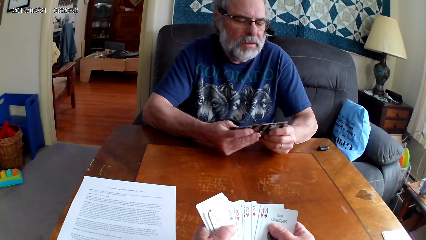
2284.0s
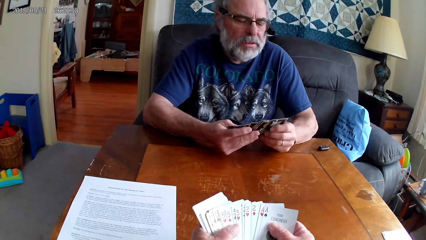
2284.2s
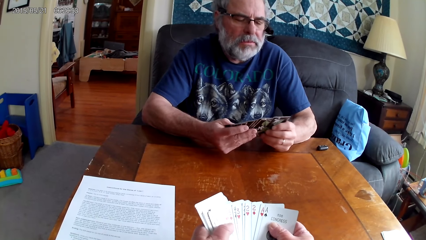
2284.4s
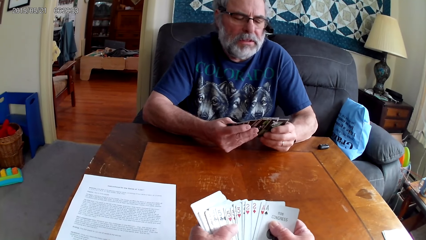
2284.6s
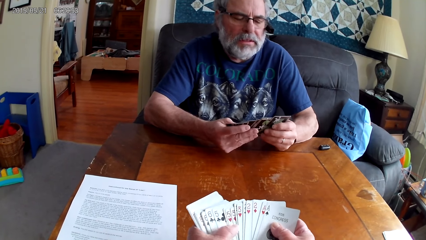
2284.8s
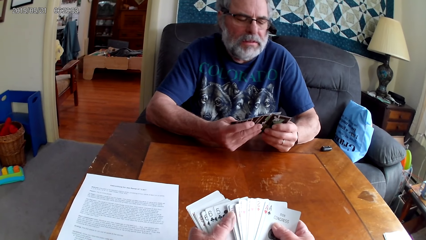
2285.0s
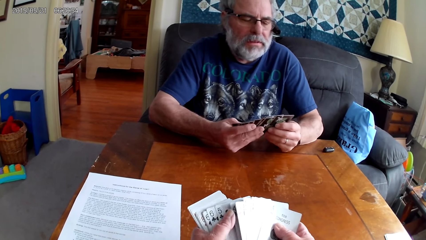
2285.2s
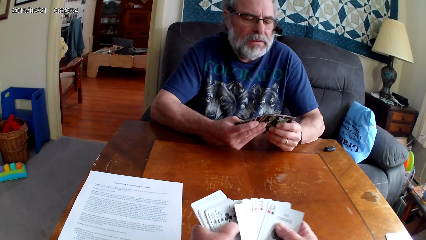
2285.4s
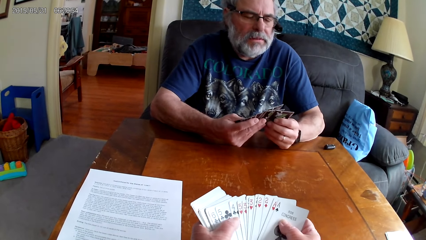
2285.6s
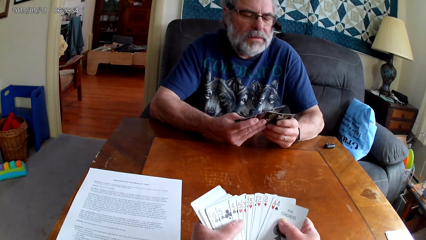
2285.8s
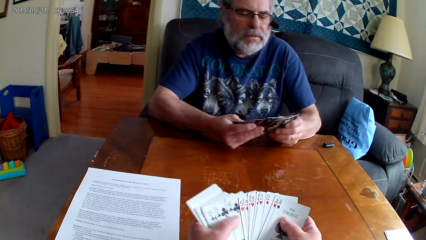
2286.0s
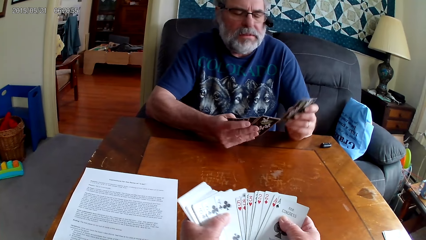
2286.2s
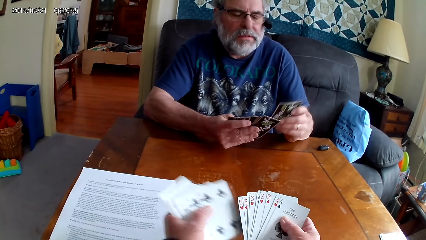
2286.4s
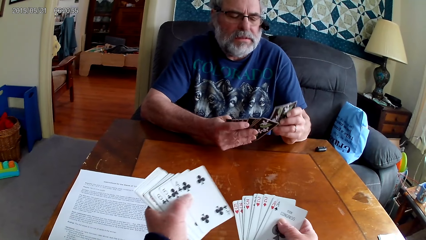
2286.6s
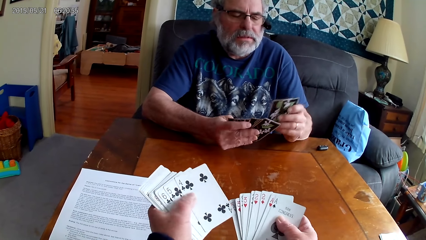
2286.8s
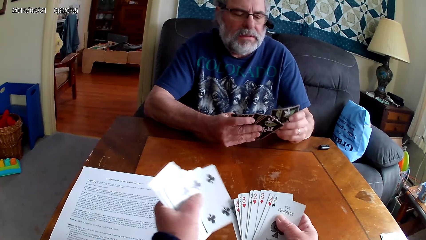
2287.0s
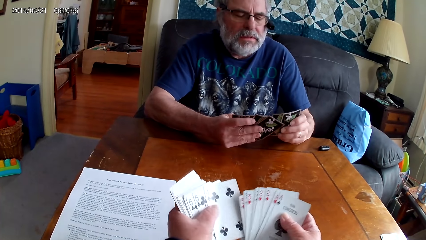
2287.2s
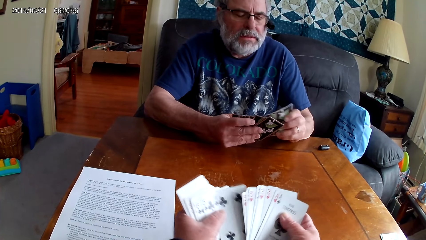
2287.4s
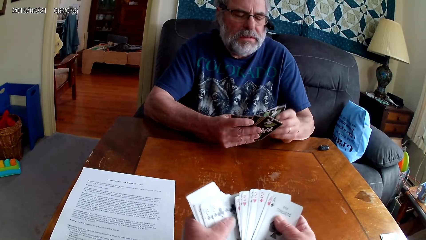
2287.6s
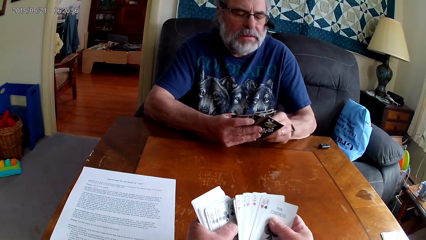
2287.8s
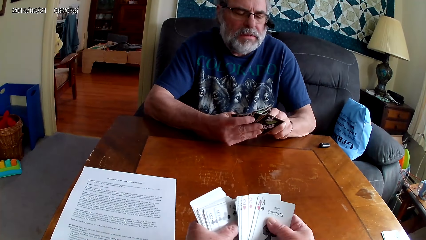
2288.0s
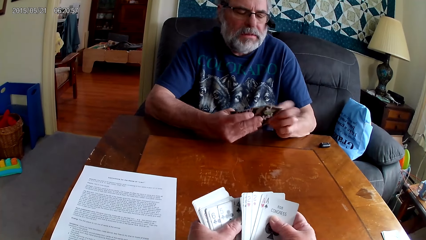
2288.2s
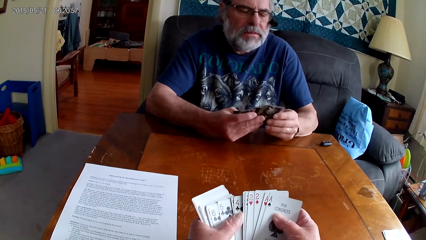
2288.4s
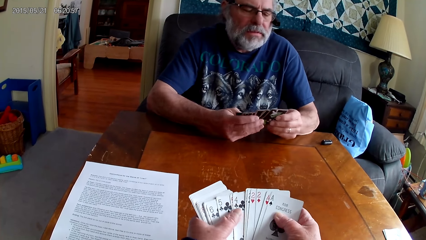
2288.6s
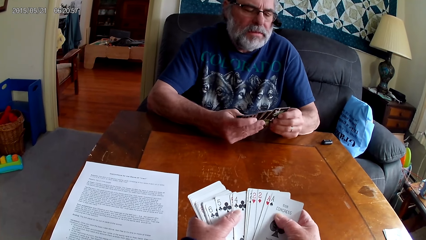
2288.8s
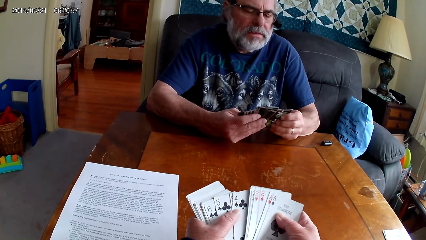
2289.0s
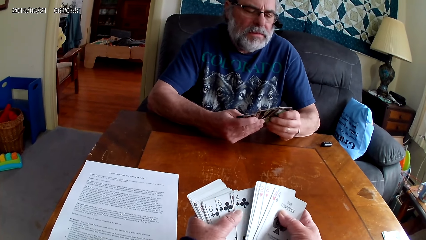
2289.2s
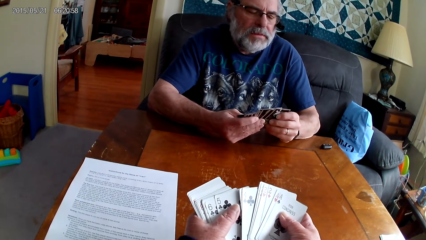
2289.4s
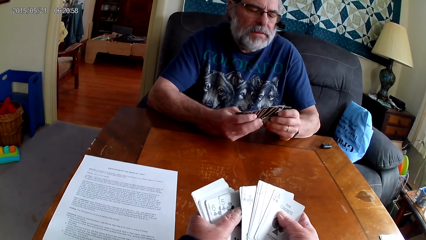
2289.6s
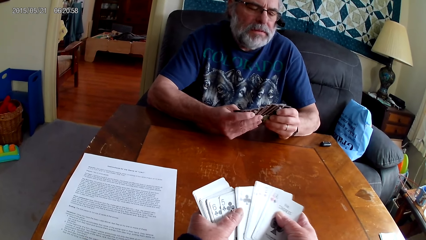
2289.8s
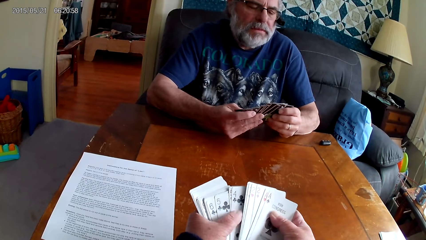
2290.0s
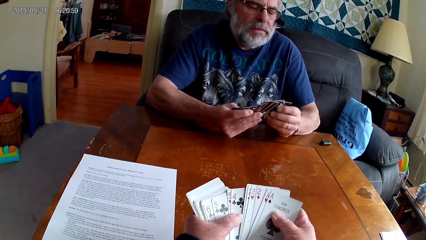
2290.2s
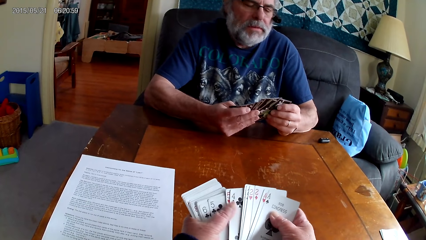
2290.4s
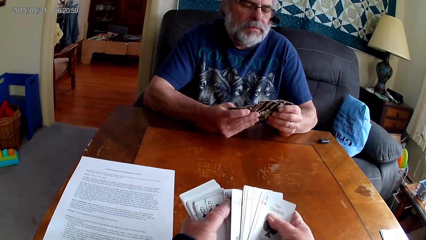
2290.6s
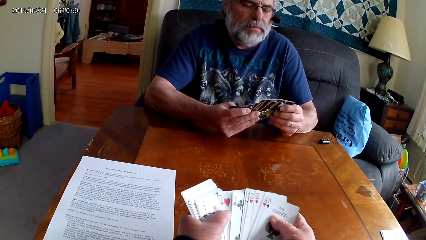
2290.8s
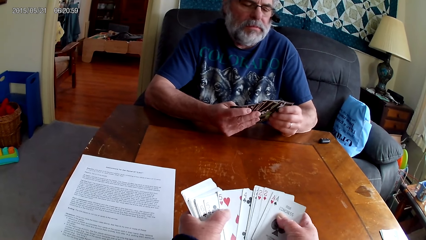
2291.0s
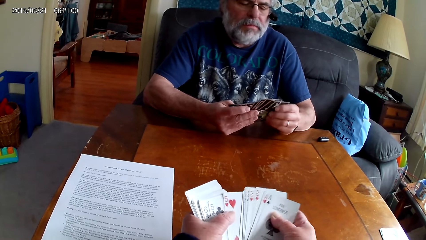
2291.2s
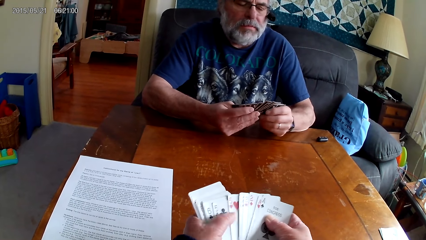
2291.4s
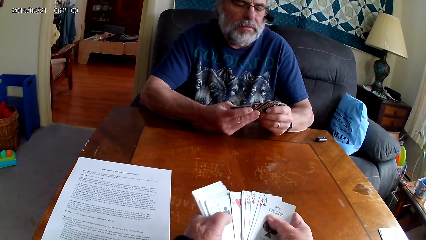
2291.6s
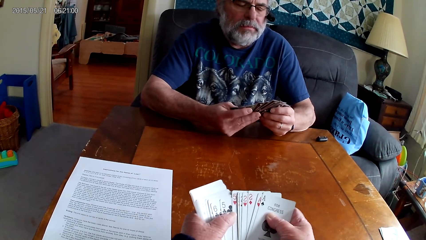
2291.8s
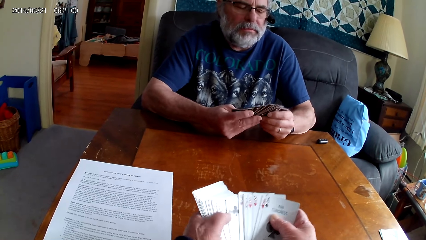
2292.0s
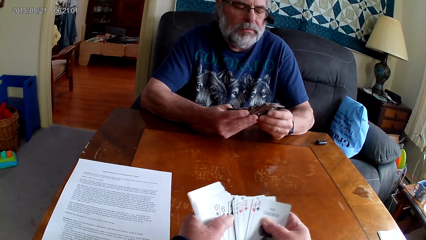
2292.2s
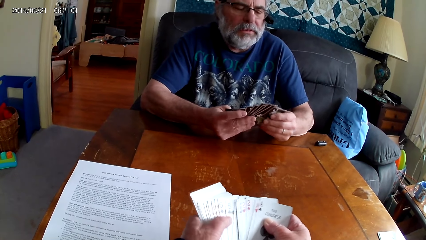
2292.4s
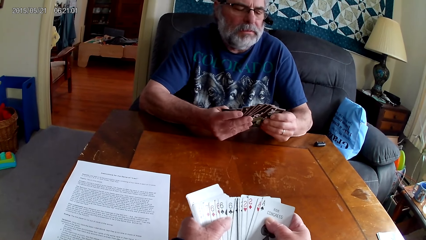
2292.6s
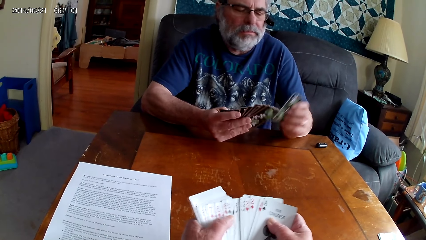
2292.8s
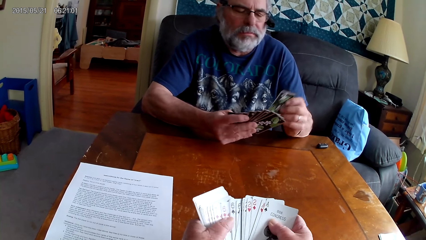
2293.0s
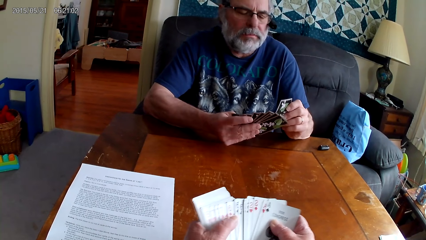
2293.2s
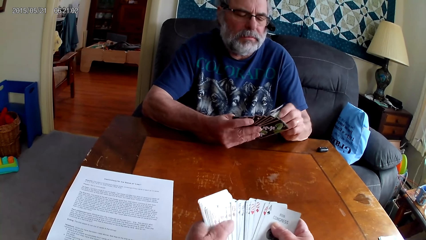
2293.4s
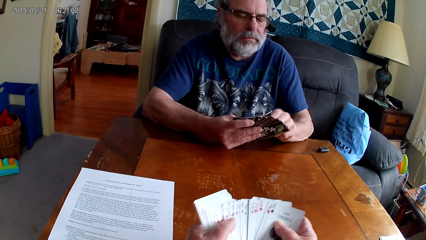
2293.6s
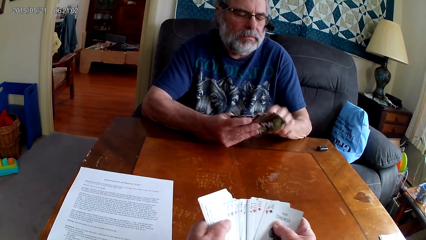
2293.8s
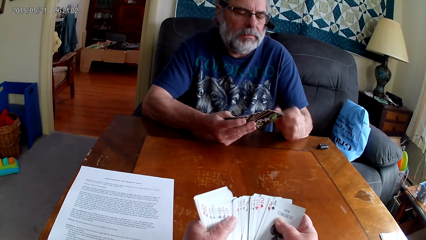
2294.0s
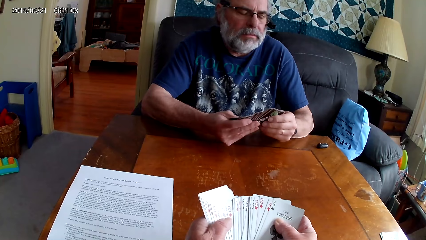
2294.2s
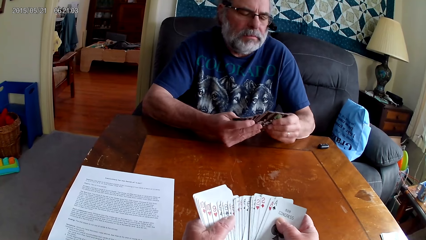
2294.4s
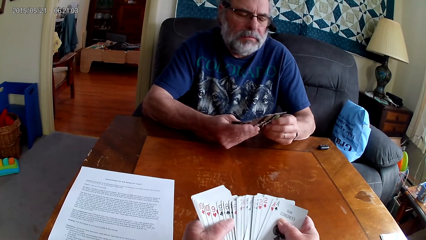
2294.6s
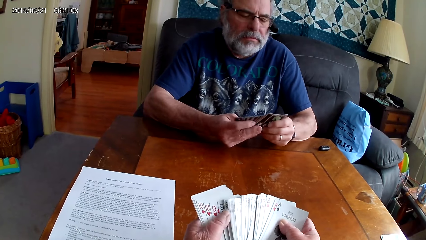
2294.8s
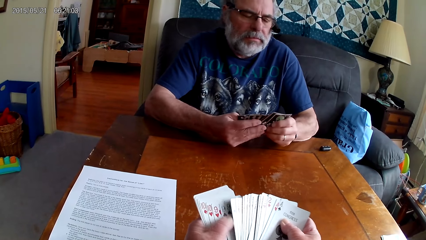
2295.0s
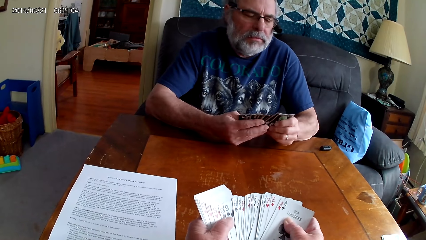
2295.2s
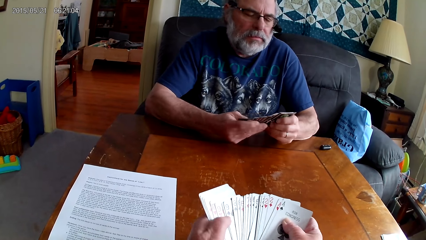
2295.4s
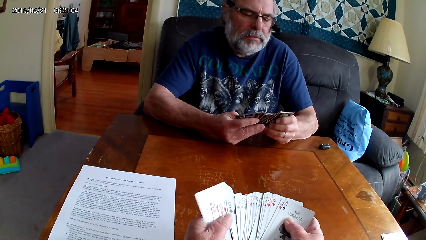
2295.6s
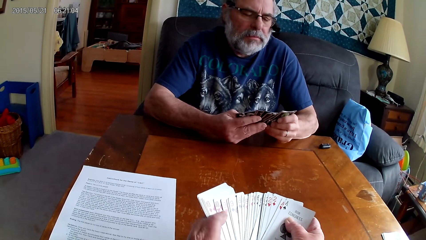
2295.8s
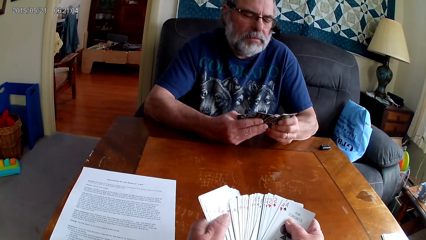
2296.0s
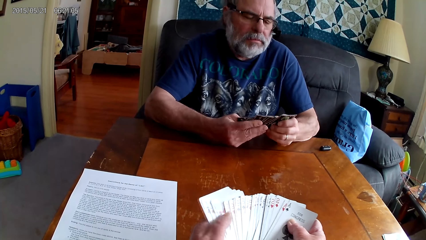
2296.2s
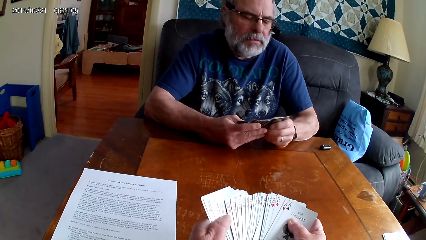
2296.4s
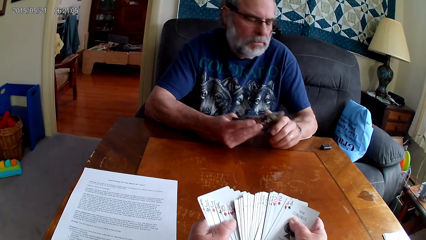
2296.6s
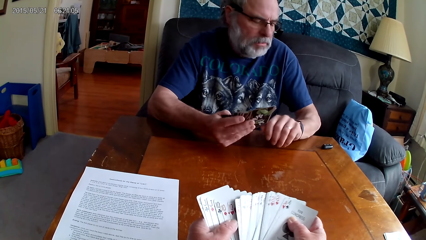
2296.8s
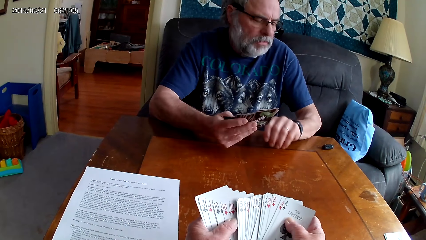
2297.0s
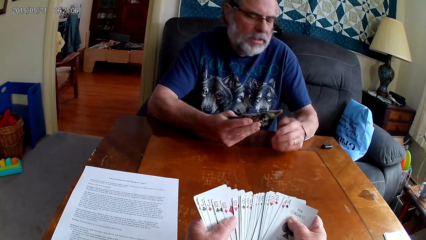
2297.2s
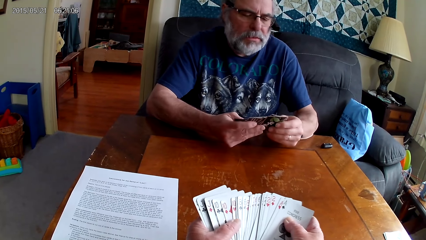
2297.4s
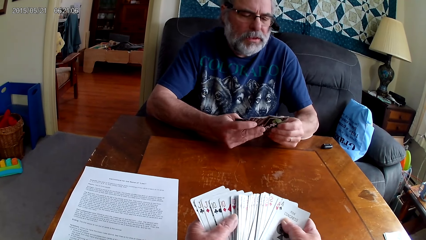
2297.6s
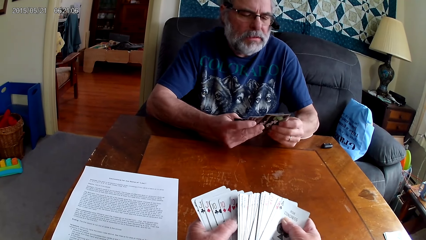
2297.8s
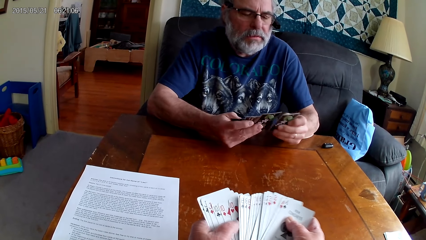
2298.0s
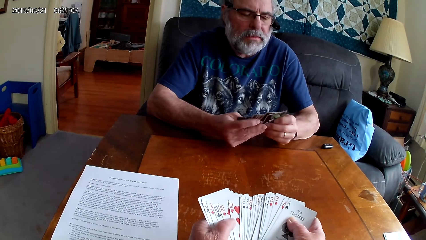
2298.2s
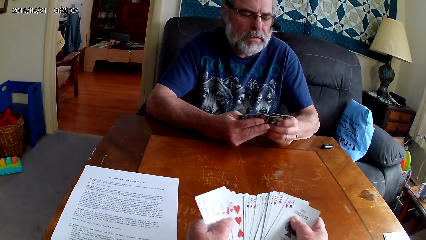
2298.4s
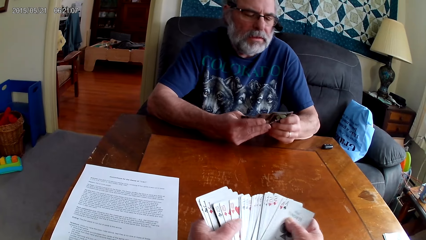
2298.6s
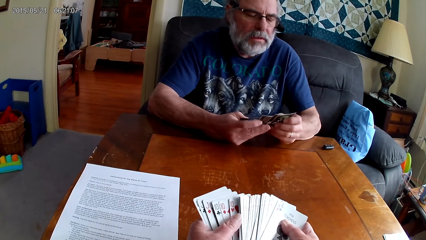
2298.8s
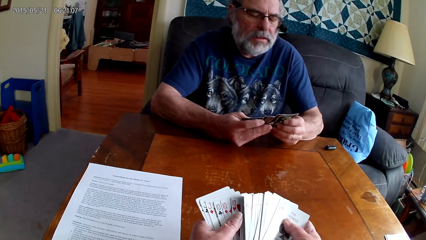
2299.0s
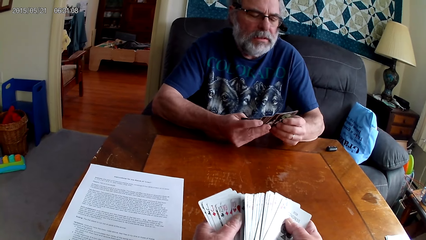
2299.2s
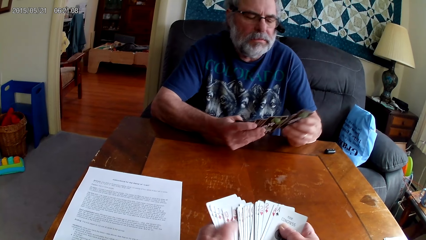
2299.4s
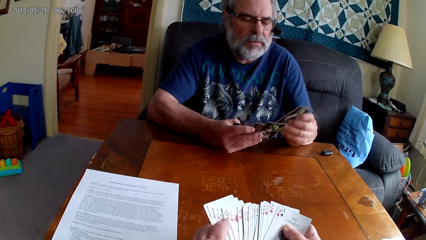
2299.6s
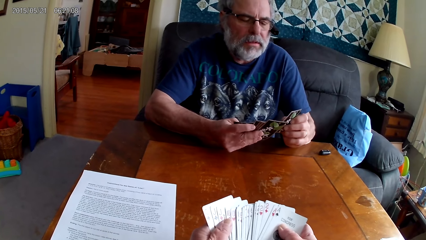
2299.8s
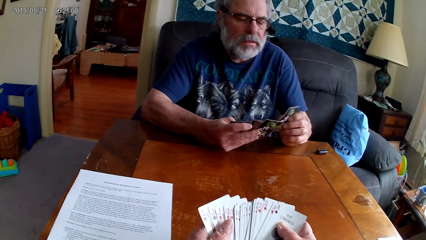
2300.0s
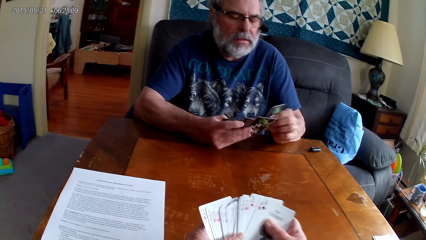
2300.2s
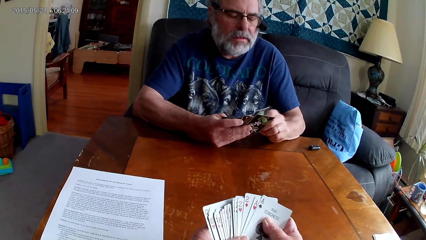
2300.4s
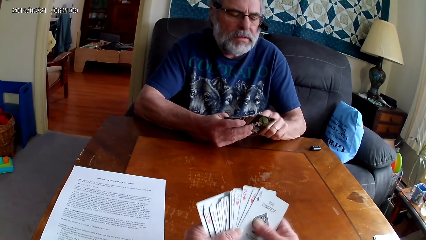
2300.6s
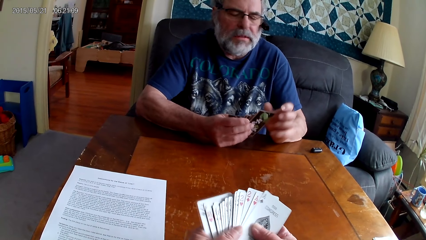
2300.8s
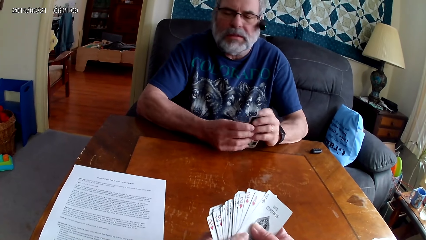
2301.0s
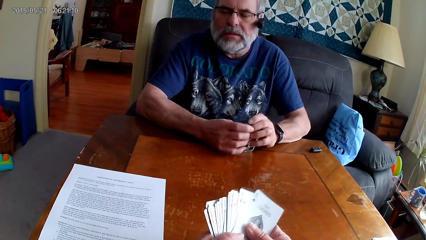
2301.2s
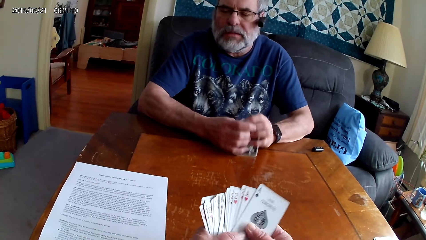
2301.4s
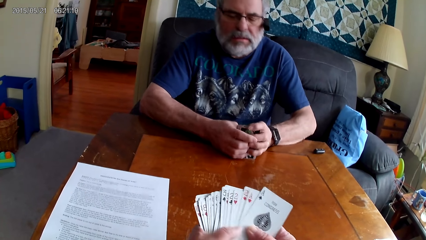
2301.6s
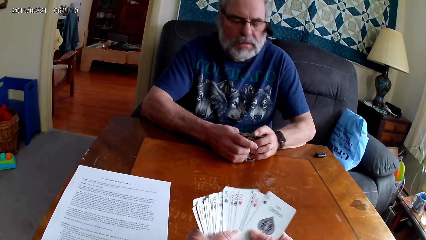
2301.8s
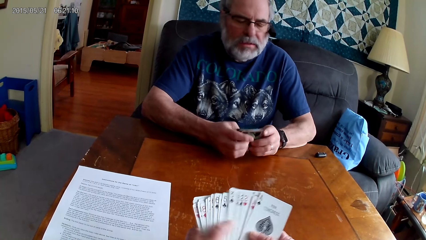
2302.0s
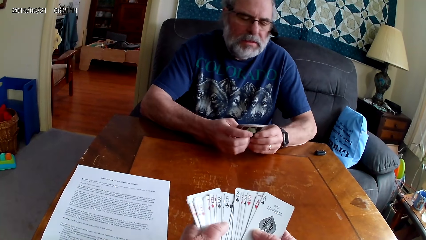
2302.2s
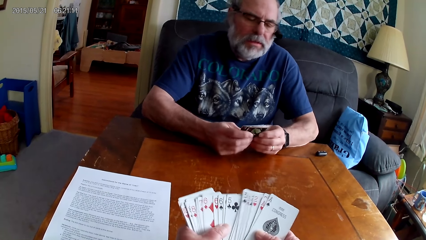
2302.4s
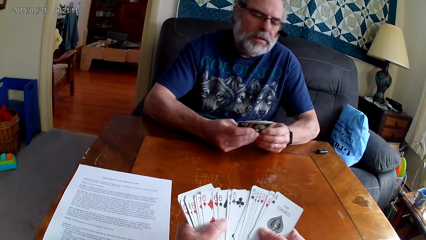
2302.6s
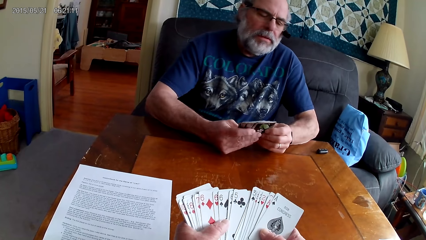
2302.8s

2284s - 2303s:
A man shakes his head, spreads the cards and lifts the cards. The camera wearer selects cards. The man inserts cards in other cards and spreads the cards. The camera wearer spreads the cards. They spread the cards again. The man lifts a card, inserts cards in other cards and spreads the cards. The man looks at the watch. The man spreads the cards, lifts a card, inserts cards in other cards and taps cards on the table.
